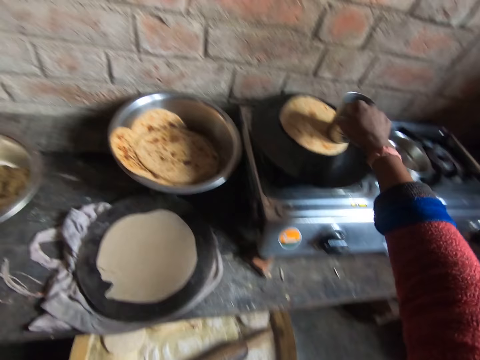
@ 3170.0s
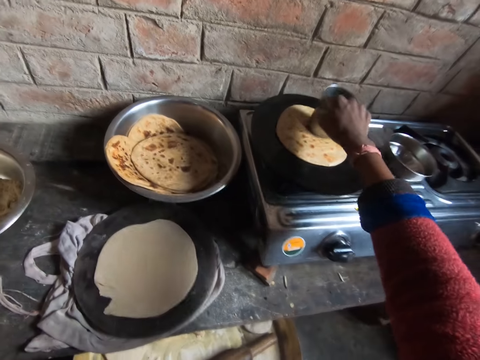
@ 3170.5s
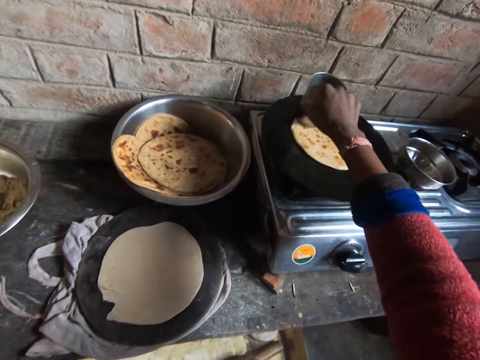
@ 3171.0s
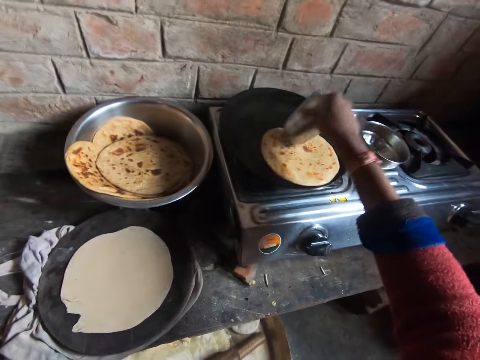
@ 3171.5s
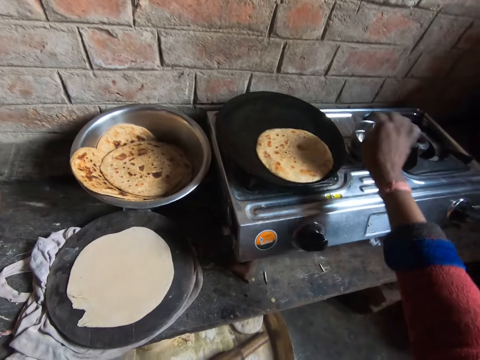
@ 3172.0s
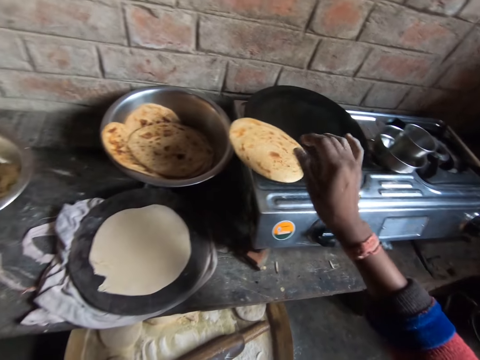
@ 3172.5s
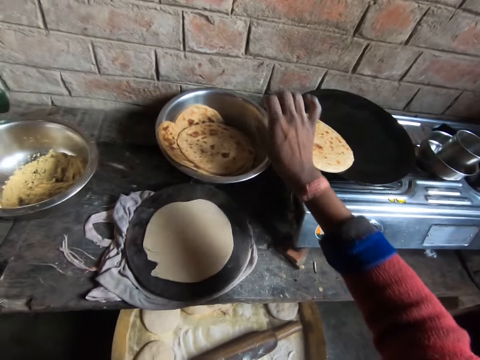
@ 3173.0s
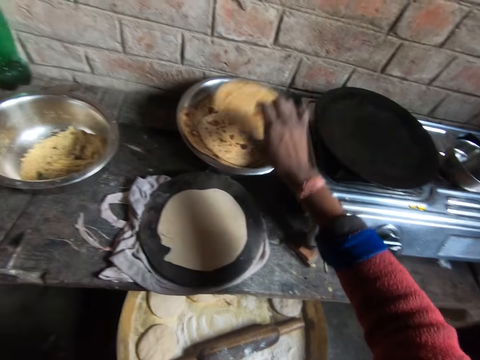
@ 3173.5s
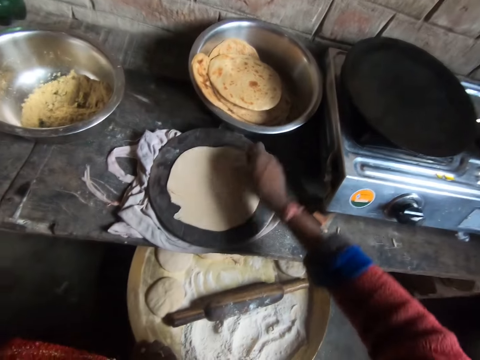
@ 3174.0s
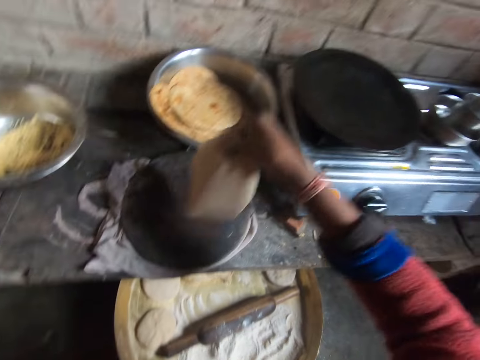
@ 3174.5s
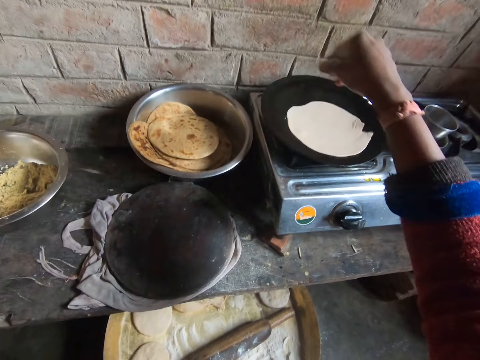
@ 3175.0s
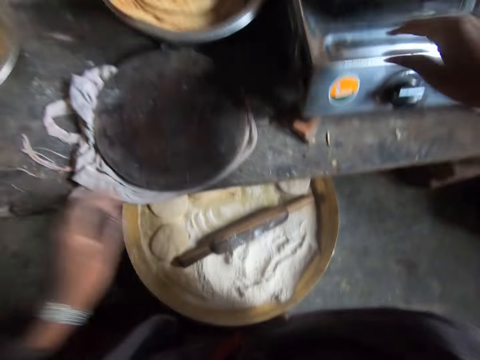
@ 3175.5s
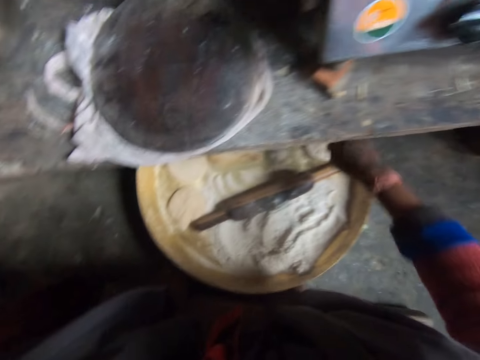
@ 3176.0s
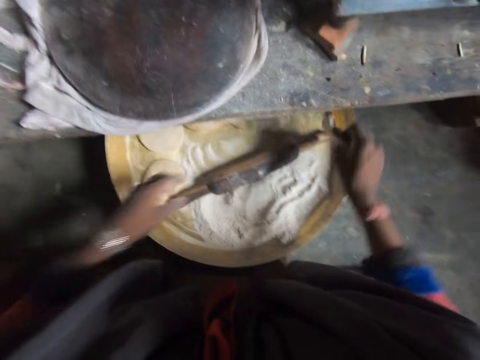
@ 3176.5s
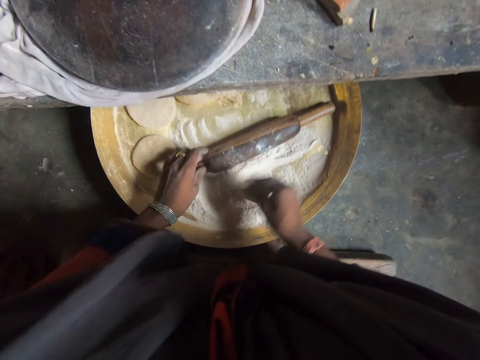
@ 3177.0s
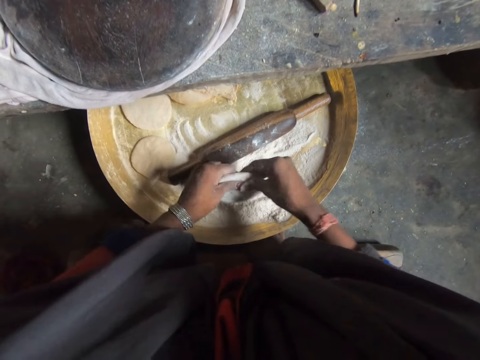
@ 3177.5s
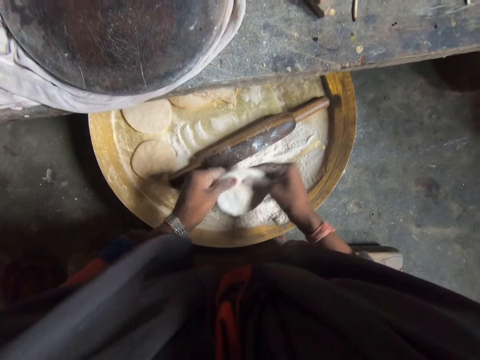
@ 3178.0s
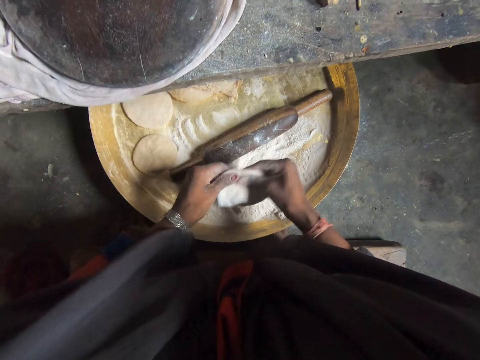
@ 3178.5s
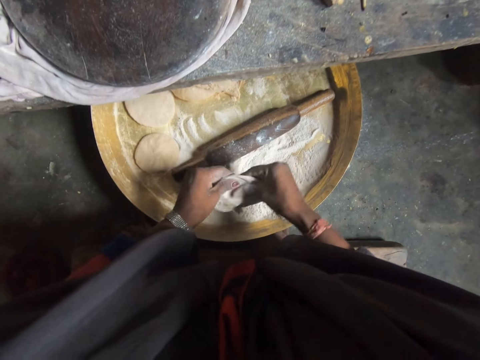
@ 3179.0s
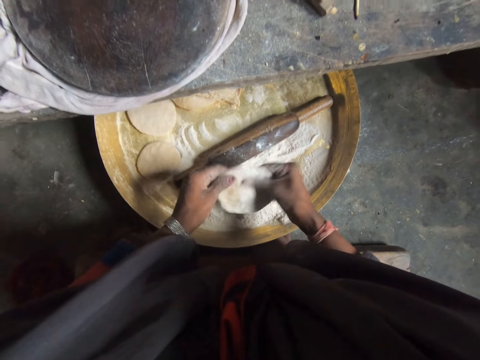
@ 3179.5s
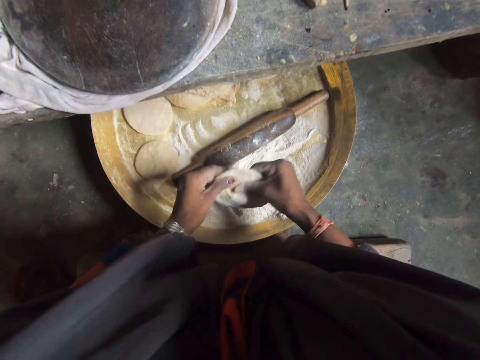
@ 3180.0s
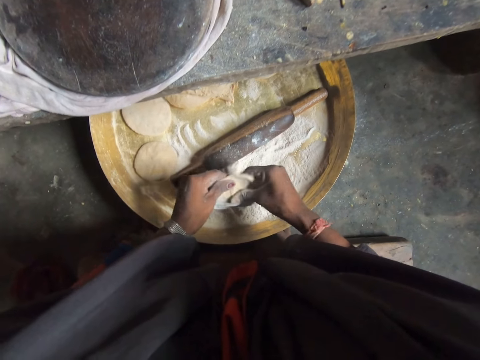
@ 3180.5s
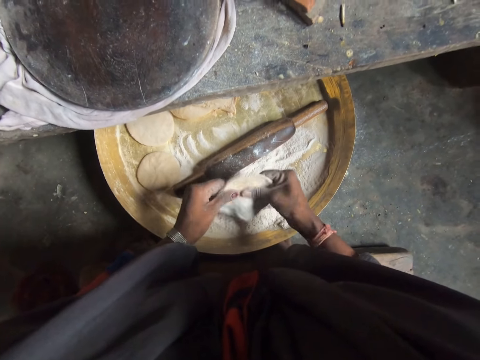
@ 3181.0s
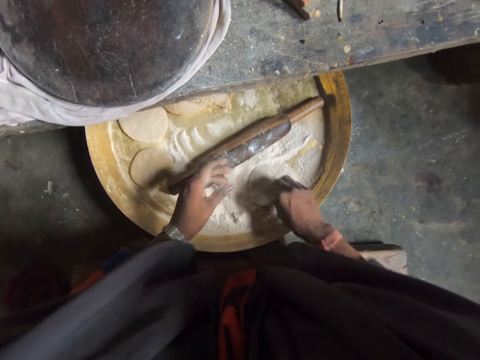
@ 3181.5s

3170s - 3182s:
The camera wearer moves the dough from the frying pan into the stainless bowl. She puts the tumbler in a bowl. She moves the dough from the cutting board into the frying pan with her right hand. She picks up dough from the wooden table with her right hand, coats the dough with flour on the wooden table, and rolls out the dough with both hands.

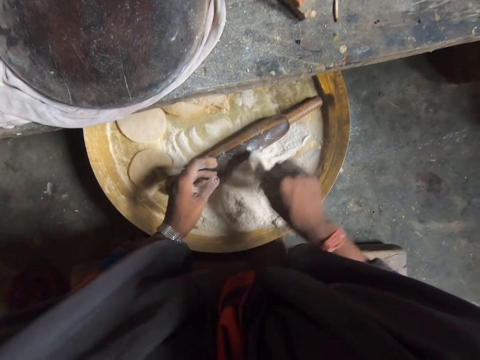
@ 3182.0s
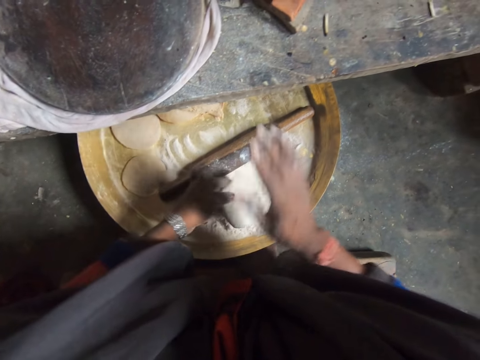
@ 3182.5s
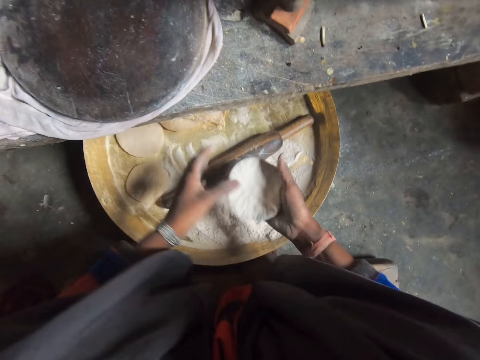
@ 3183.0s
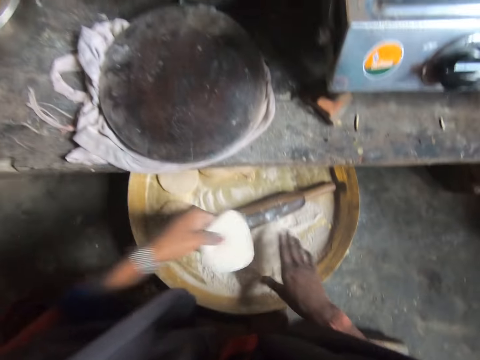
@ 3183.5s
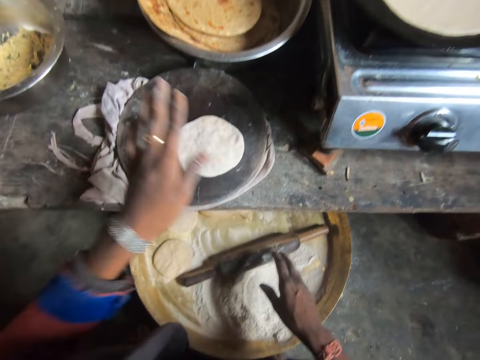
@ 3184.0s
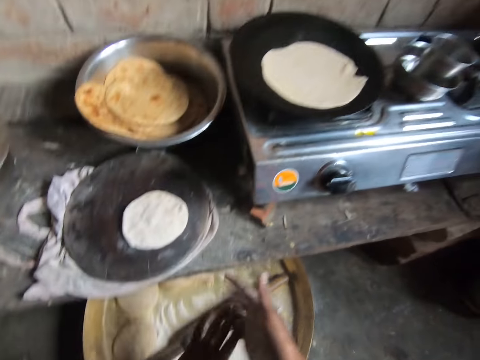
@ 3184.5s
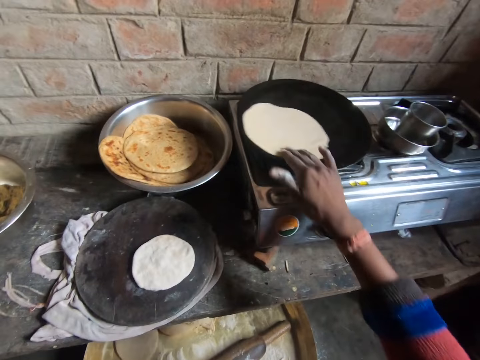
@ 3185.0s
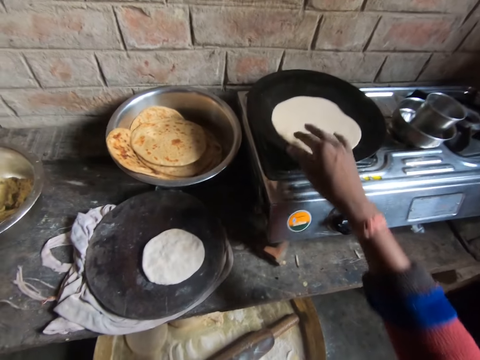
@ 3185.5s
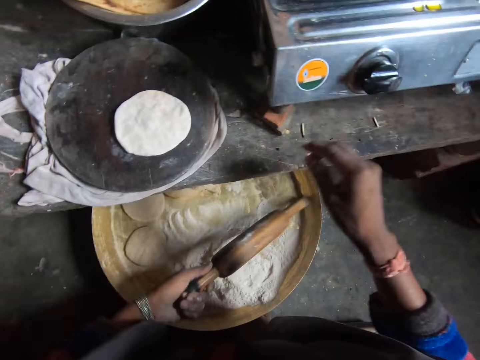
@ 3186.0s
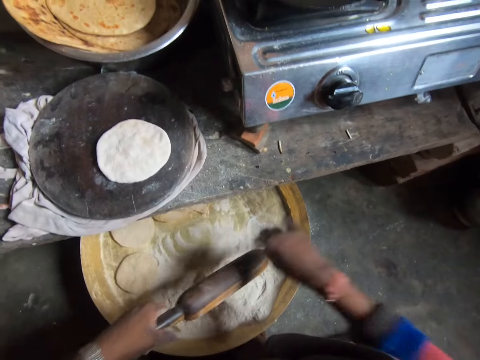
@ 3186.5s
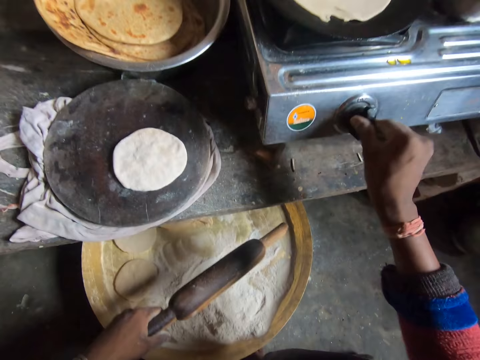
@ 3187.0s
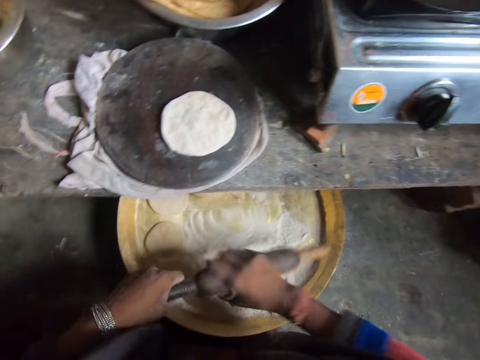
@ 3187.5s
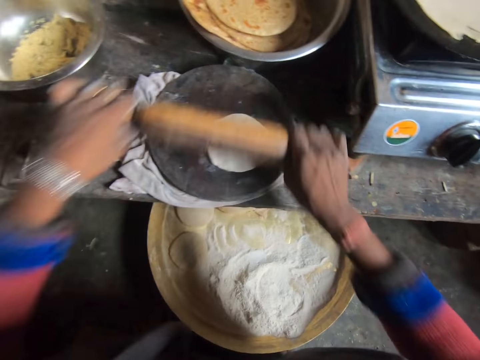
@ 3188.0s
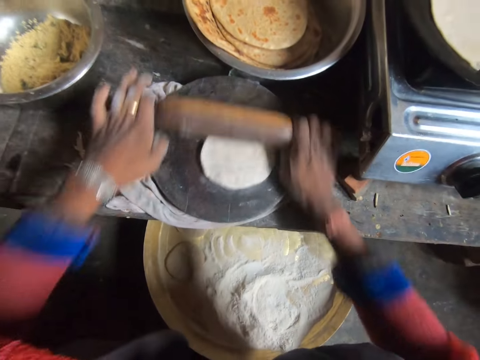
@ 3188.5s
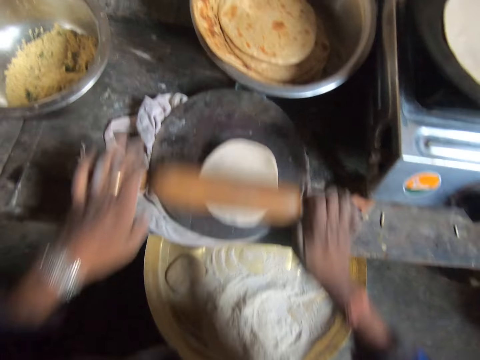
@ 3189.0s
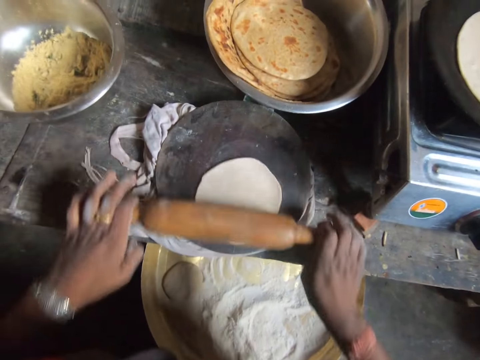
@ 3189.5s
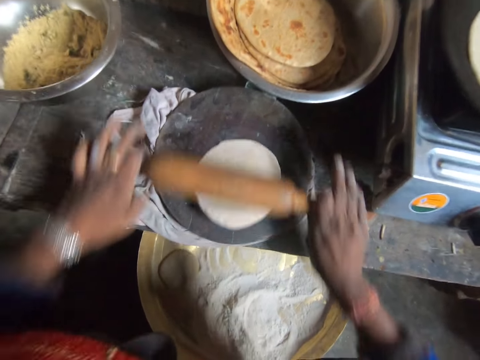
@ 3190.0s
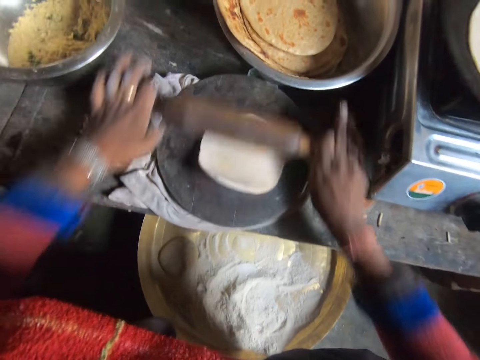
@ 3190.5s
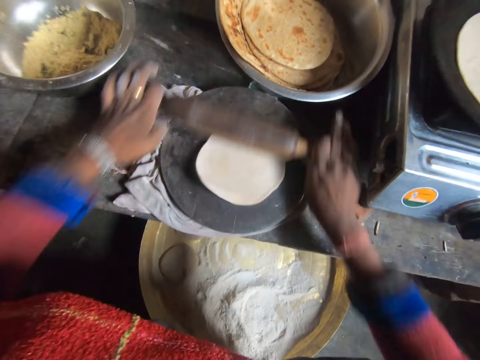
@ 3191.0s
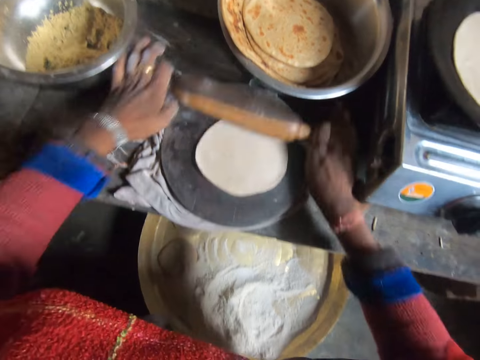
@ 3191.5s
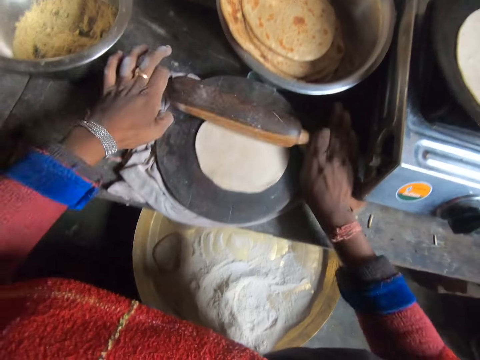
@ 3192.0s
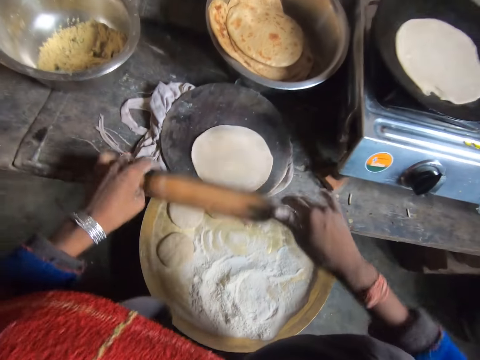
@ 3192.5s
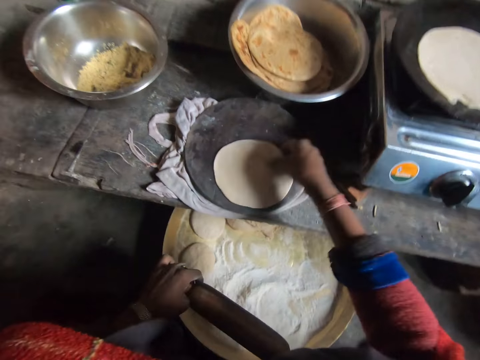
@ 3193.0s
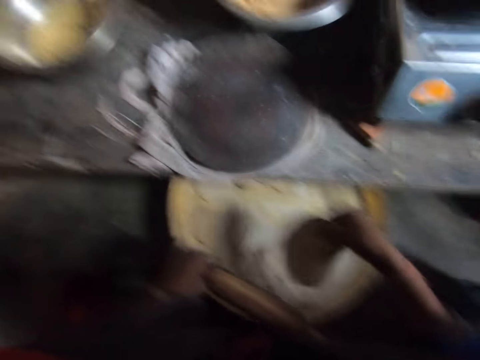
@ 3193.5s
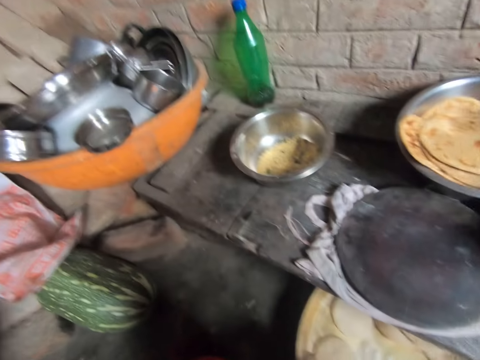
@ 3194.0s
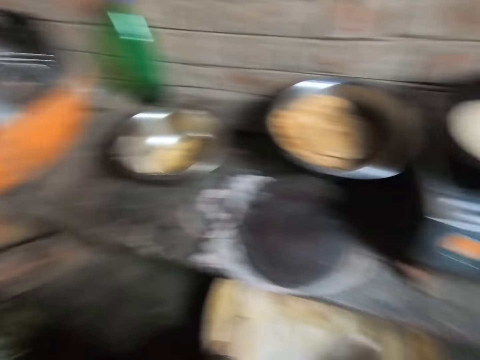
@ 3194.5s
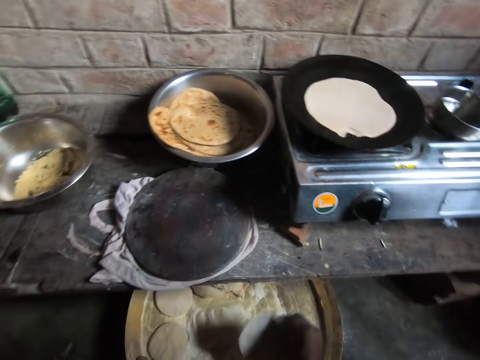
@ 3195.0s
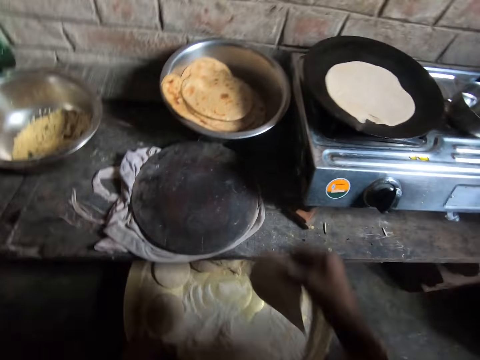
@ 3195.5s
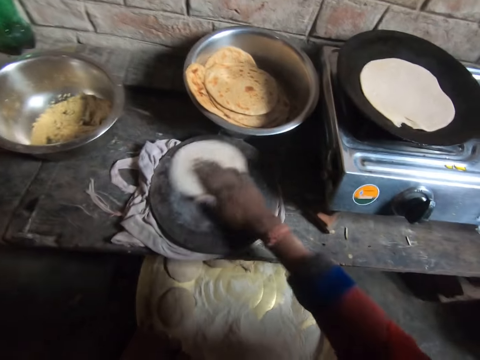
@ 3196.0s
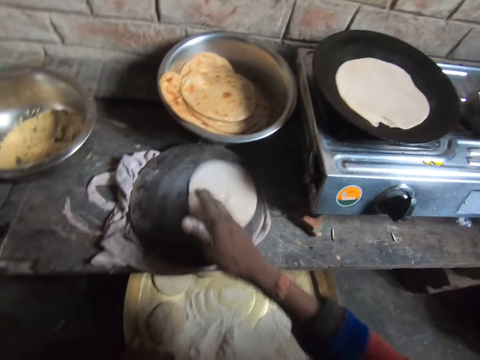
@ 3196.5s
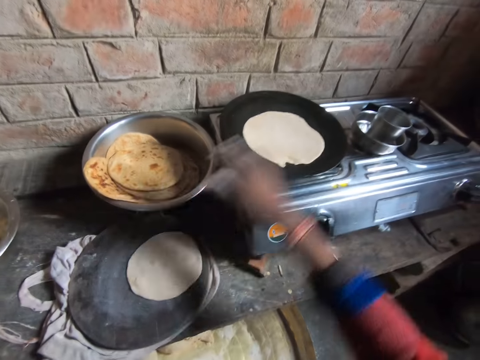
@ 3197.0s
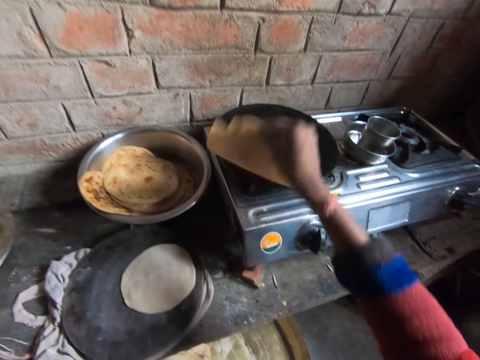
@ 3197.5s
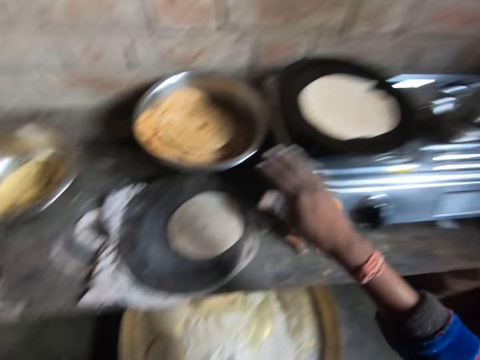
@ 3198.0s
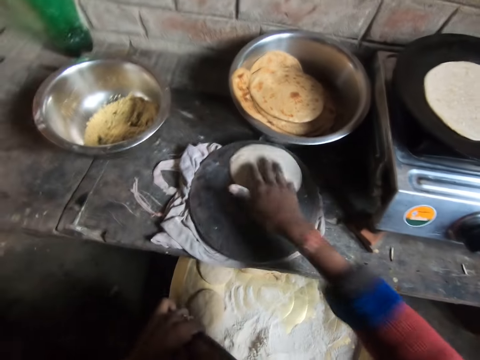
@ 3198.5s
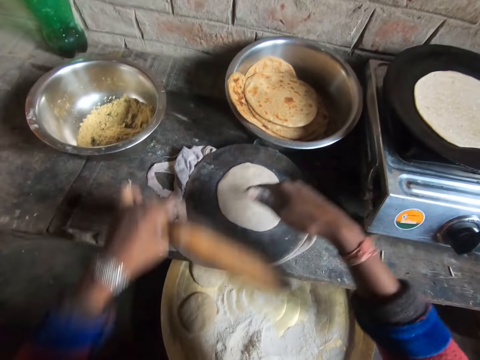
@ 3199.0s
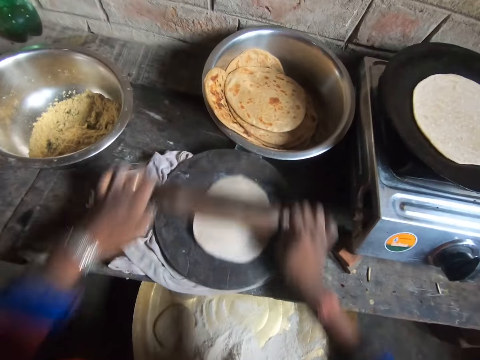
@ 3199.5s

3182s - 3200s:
The camera wearer coats the dough with flour on the wooden table. She removes excess flour from the dough with her right hand. She drops the dough on the cutting board with her left hand. She wipes her hands. She picks up the rolling pin with her left hand. She adjusts the dough on the frying pan with her right hand. She coats the rolling pin with flour in her right hand. She holds the rolling stick. She increases the heat level of the gas cooker with her right hand. She holds the rolling stick. She rolls out the dough on the chopping board with the rolling pin in both hands. She coats the dough with flour on the wooden table. She takes the dough. She moves the dough all over the cutting board with her right hand. She puts the dough on the pastry board. She flips the dough in the frying pan with her right hand. She moves the dough all over the cutting board with her right hand. She rolls out the dough on the chopping board with the rolling pin in both hands.
